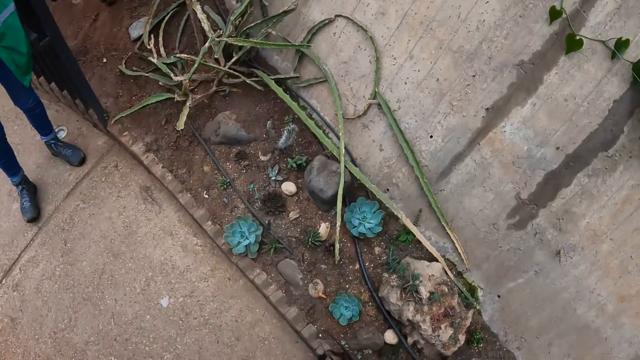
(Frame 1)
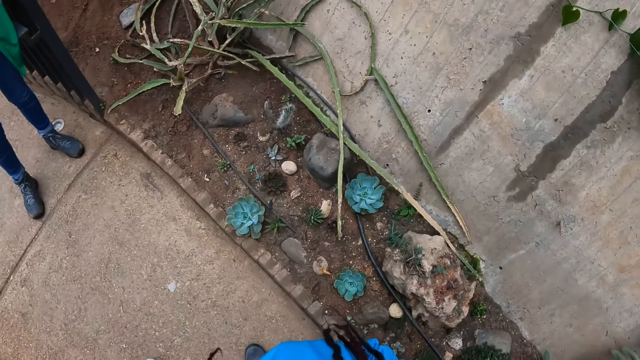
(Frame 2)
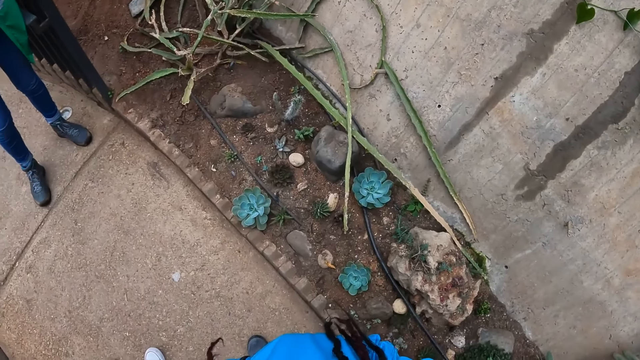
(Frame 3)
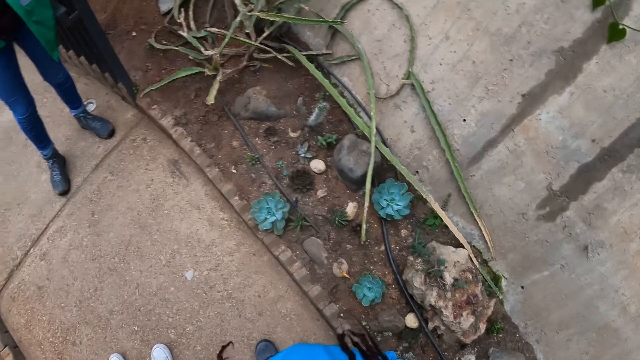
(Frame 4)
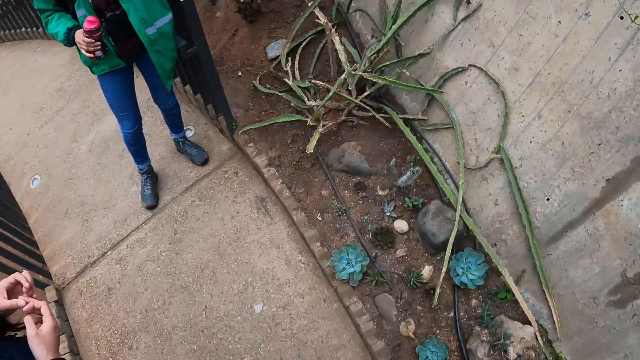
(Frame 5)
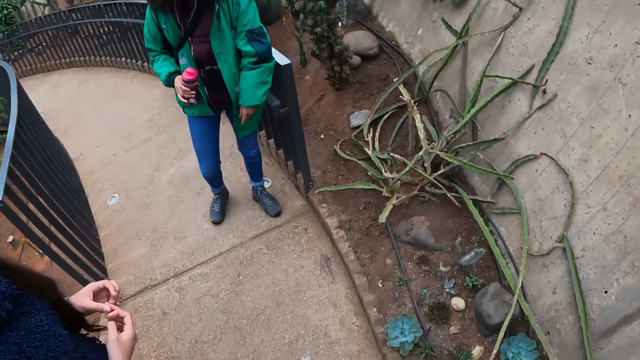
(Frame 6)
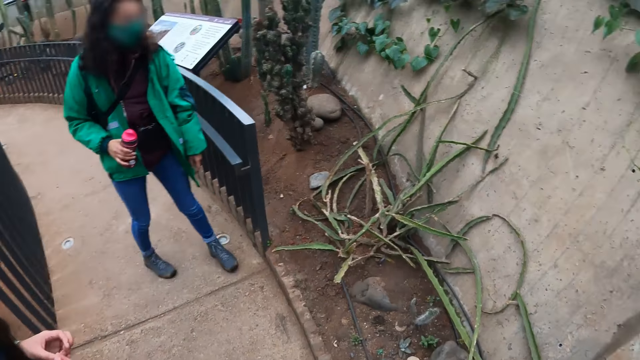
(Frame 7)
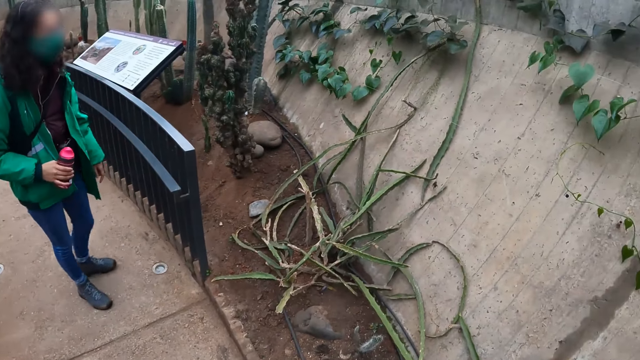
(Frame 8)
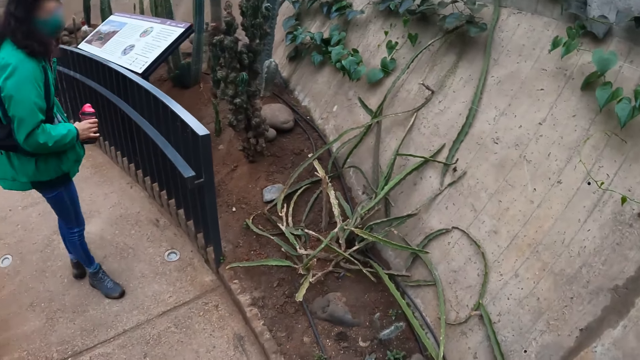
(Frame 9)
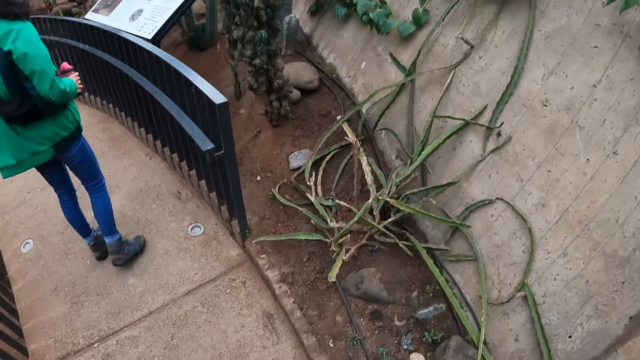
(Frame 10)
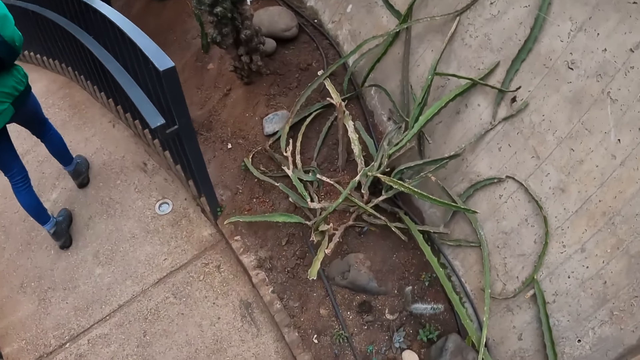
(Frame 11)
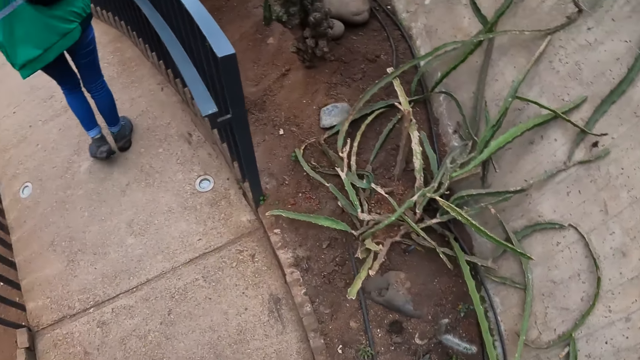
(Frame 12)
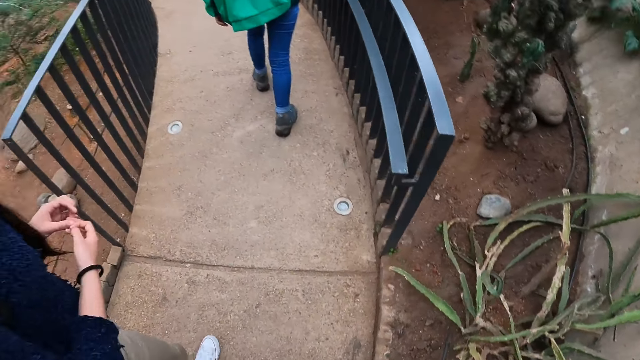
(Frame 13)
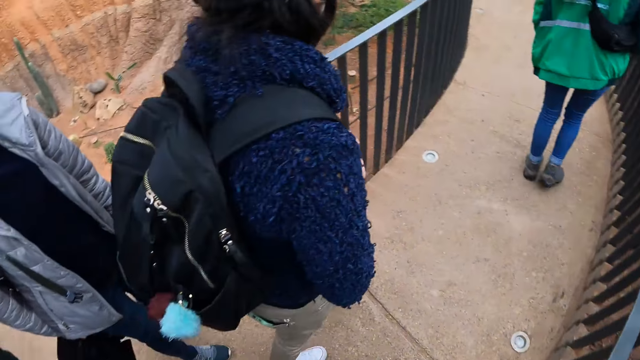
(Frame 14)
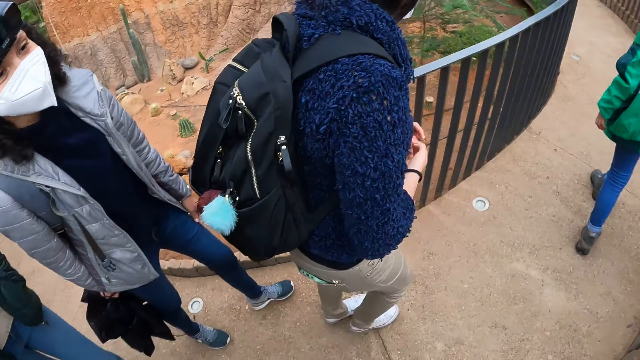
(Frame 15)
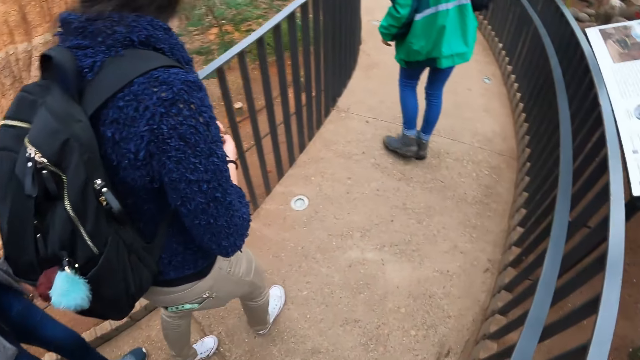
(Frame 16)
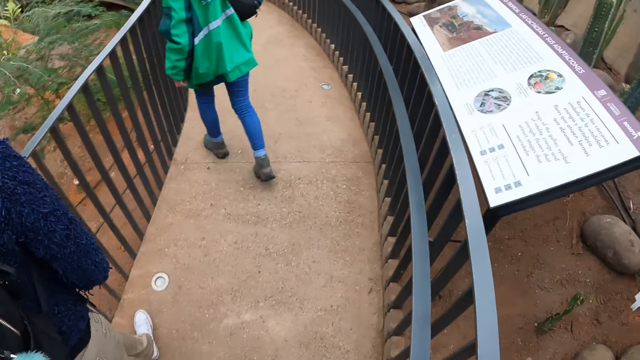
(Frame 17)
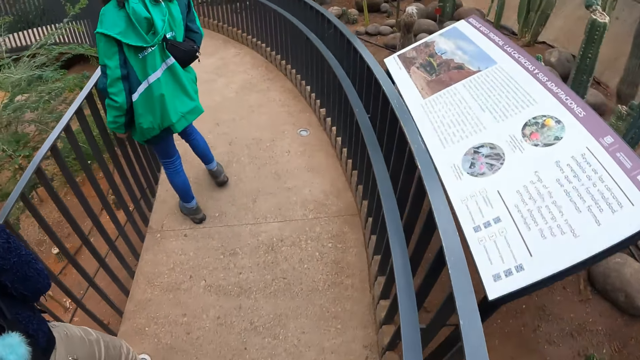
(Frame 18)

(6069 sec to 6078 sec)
A woman moves a step. The camera wearer walks on the path in the botanical garden beside the colleagues.

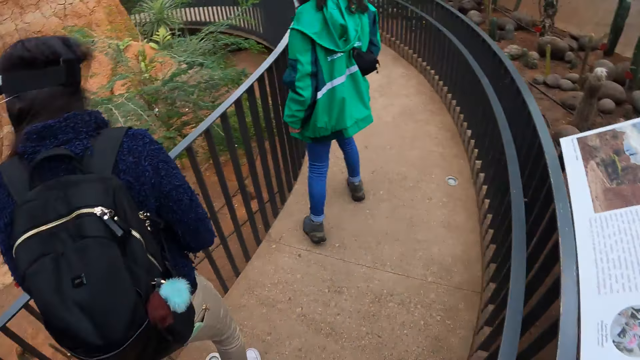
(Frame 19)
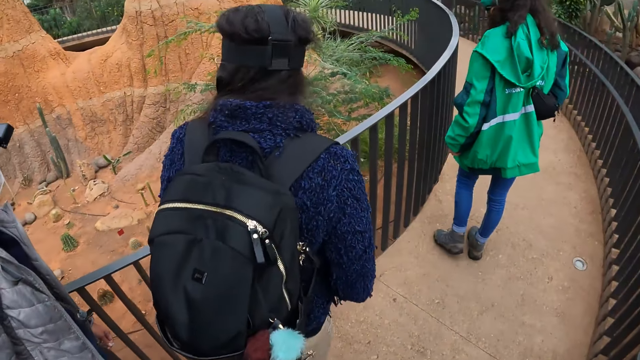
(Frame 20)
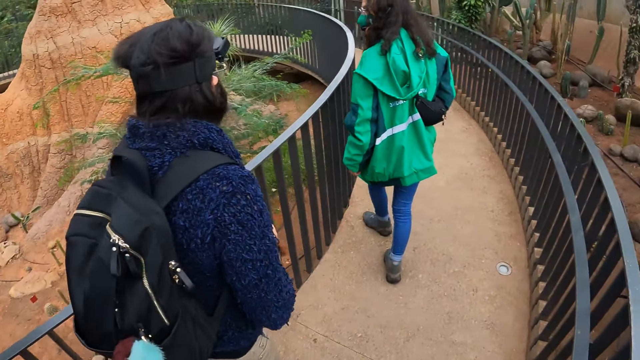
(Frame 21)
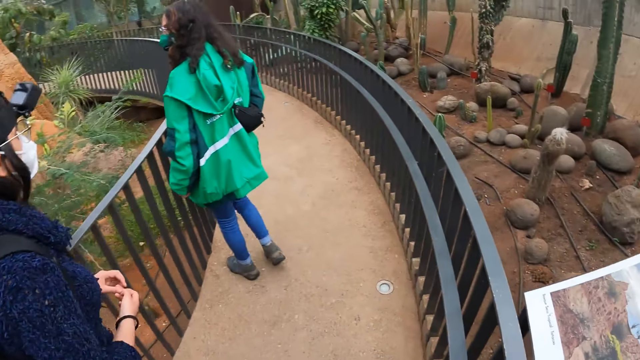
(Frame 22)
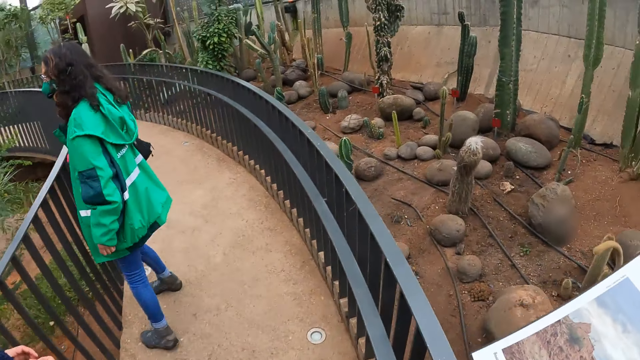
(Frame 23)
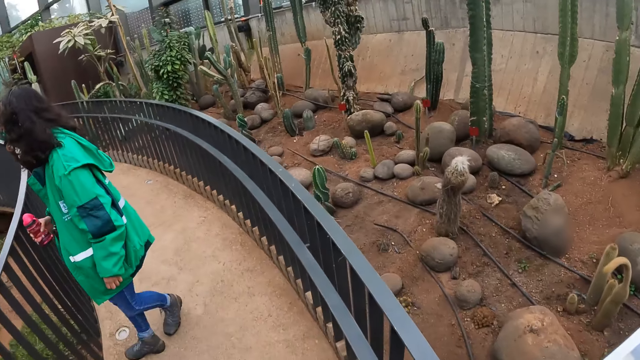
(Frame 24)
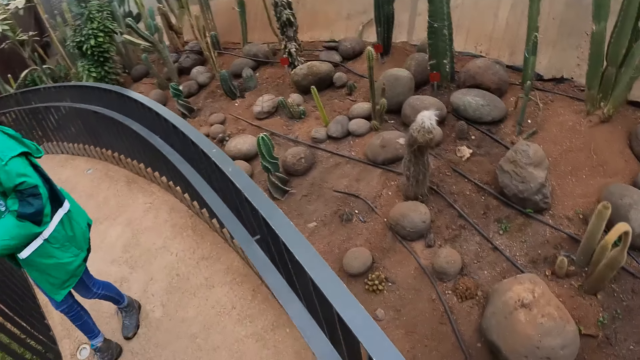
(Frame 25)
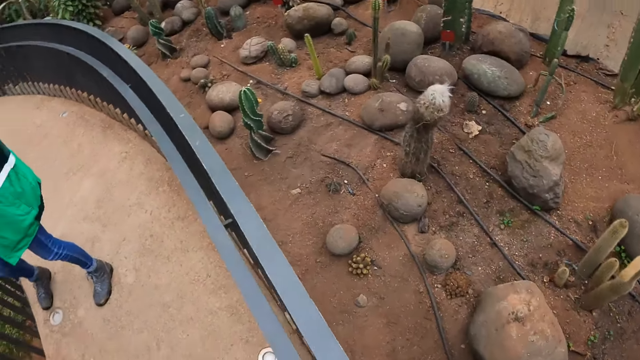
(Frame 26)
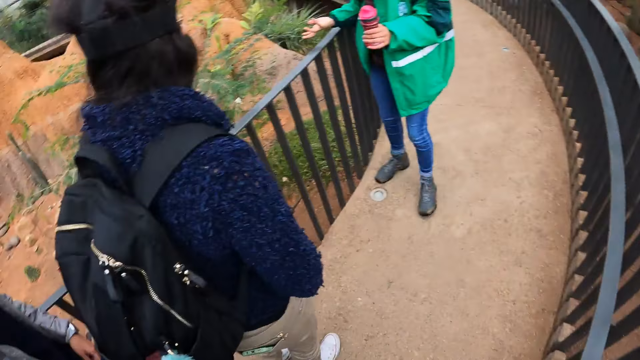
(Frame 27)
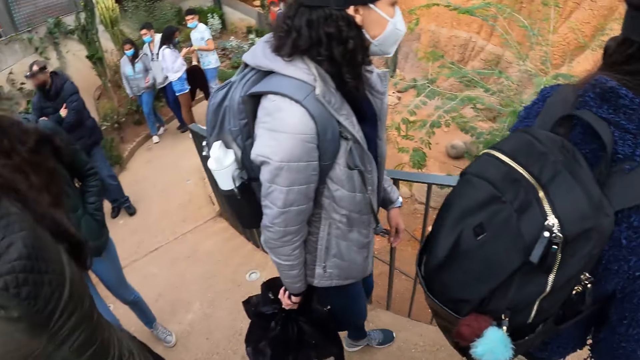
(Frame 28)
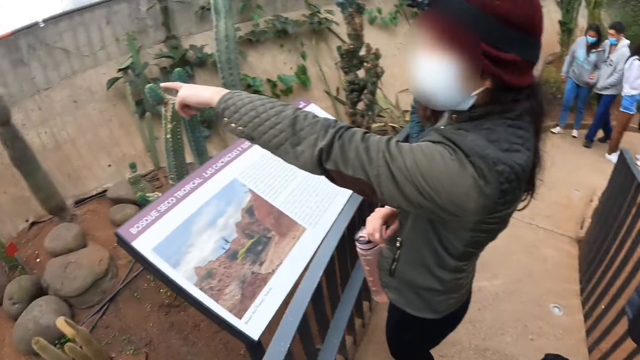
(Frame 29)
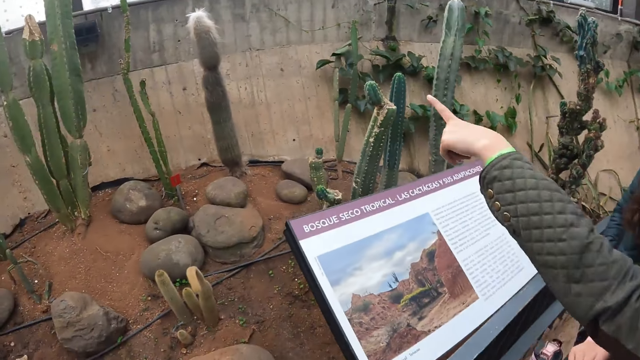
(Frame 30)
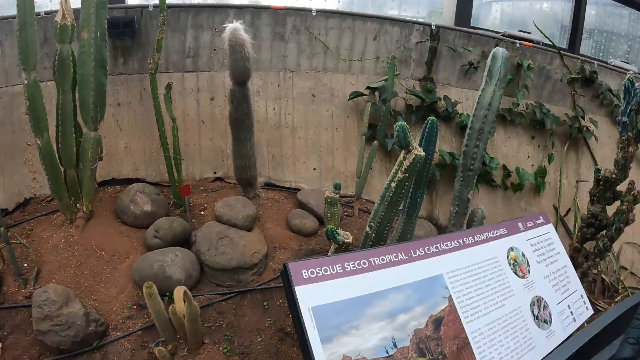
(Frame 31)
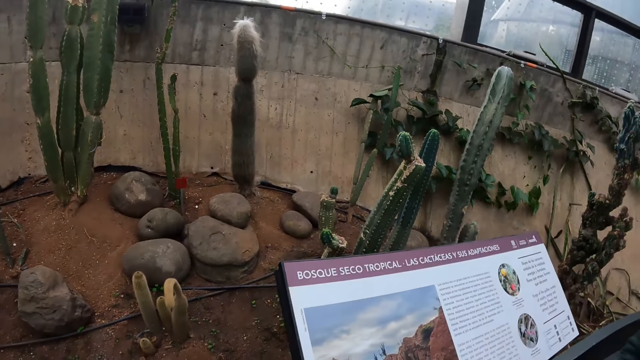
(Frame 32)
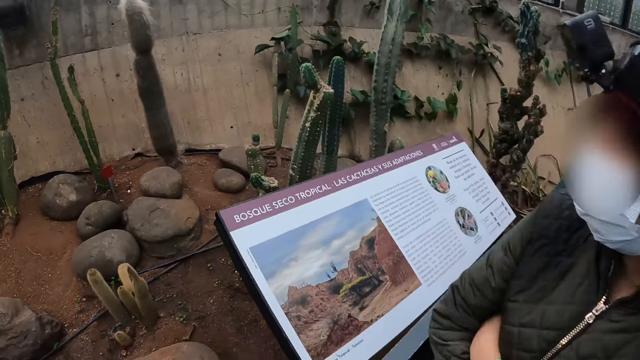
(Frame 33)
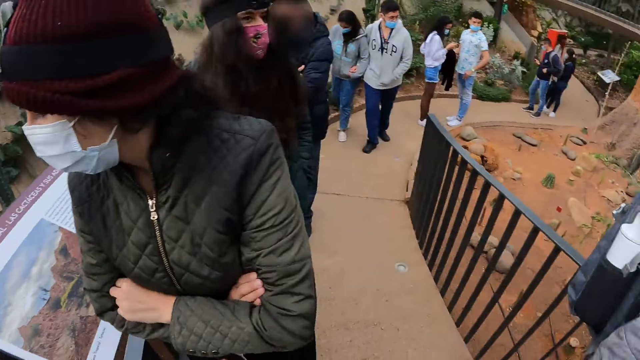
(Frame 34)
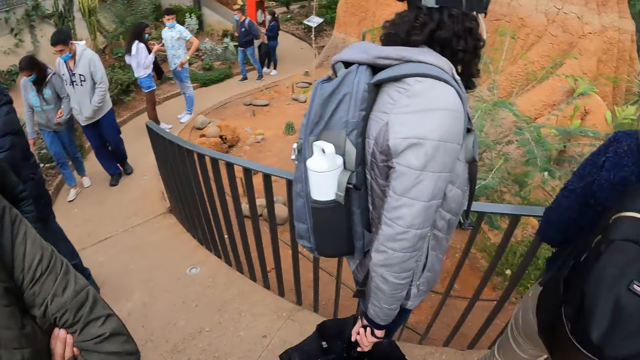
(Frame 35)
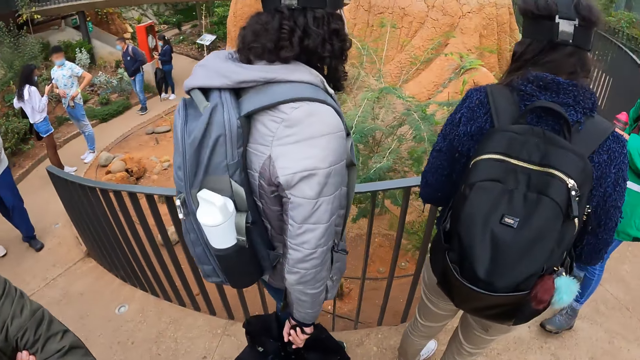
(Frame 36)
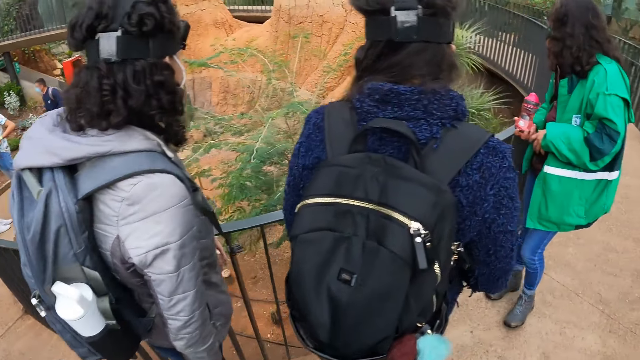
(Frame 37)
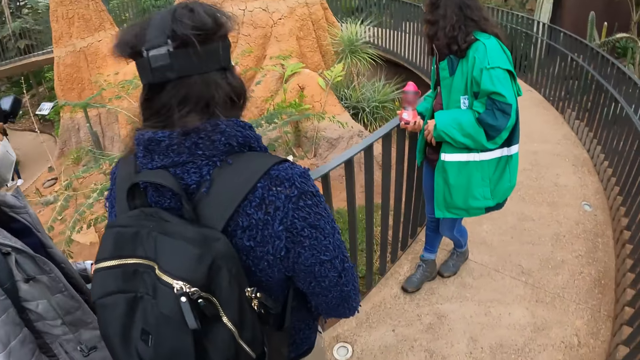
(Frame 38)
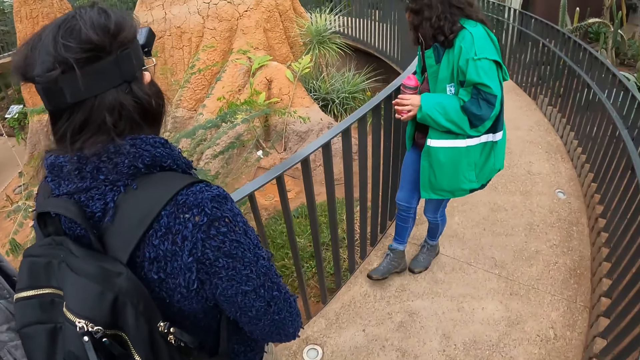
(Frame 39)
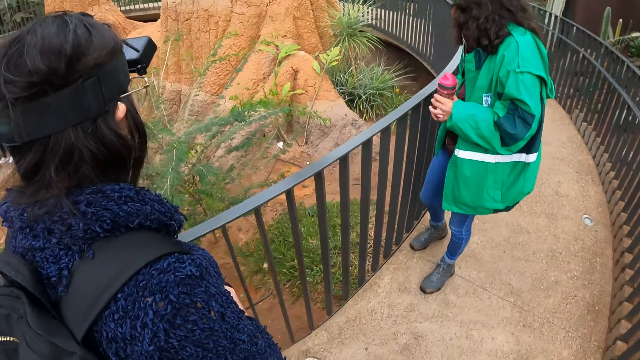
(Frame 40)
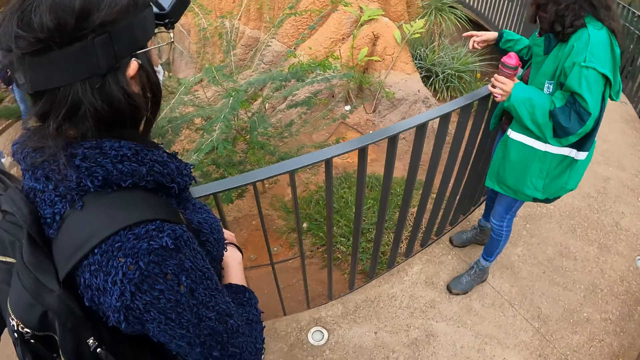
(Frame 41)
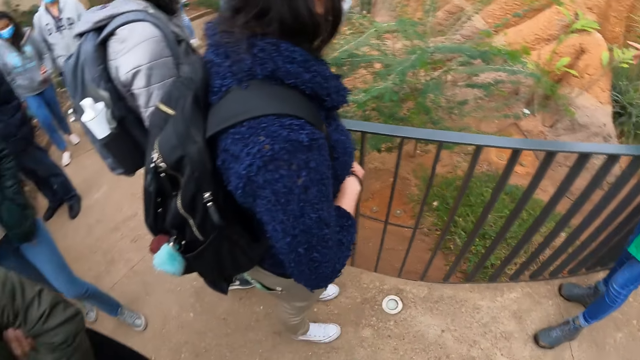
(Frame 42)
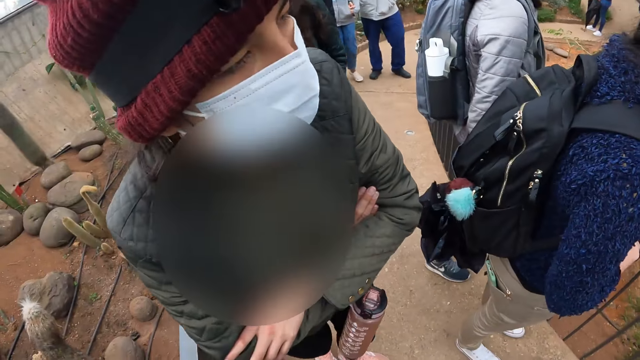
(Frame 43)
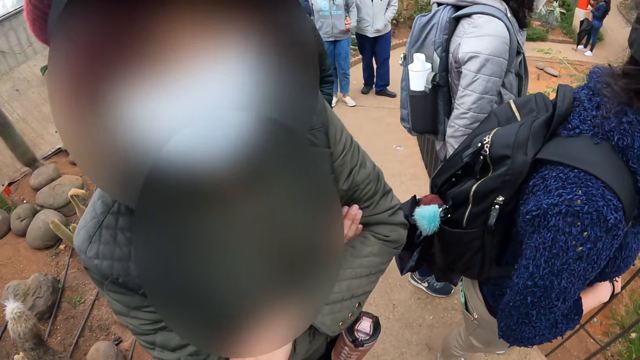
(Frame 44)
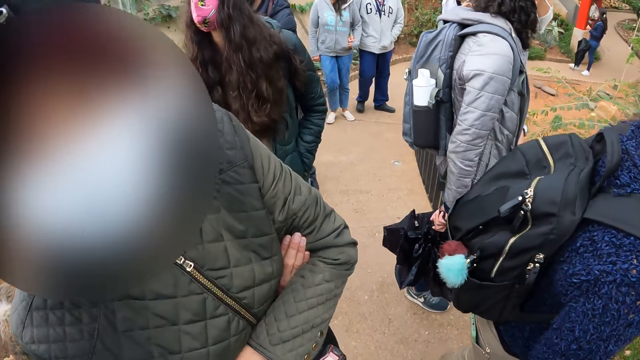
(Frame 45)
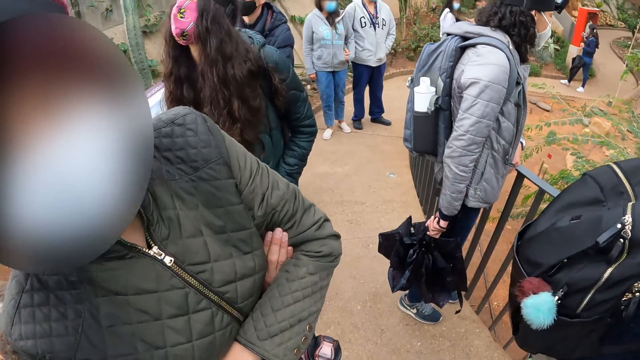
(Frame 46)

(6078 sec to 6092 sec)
The camera wearer looks around. A woman interacts with the camera wearer and points her left hand to a plant in the botanical garden. The camera wearer turns around. They look at the plants, look at the colleagues, and move beside the colleagues. Another woman points at a plant. The camera wearer looks at the first woman.
